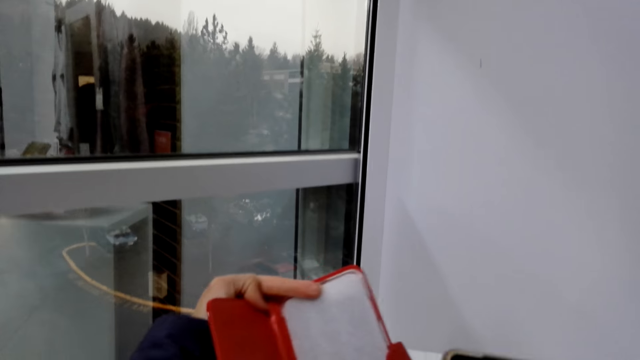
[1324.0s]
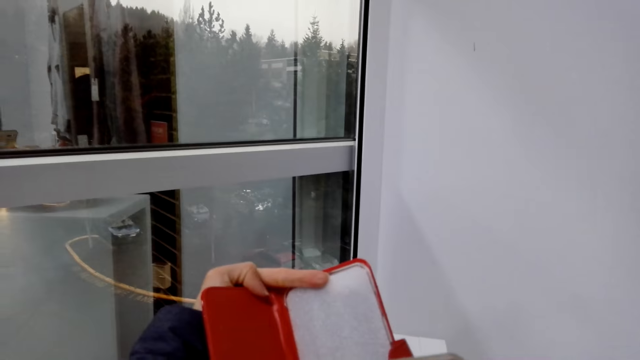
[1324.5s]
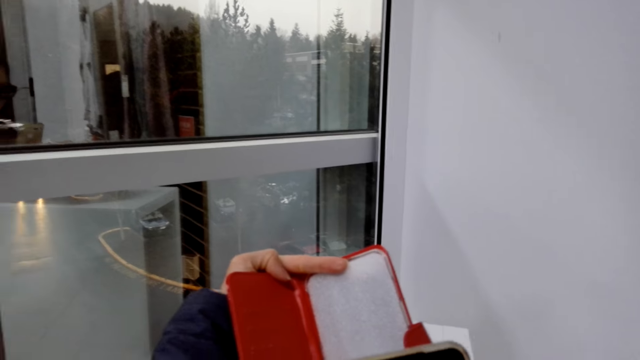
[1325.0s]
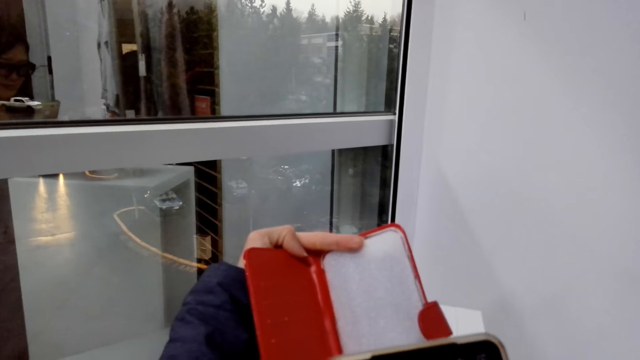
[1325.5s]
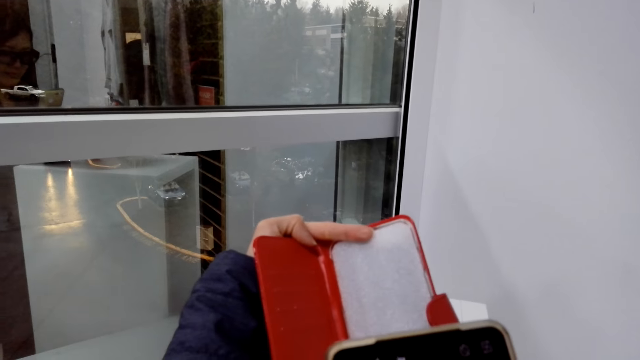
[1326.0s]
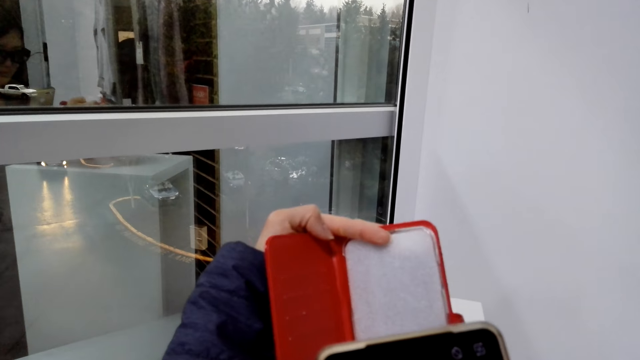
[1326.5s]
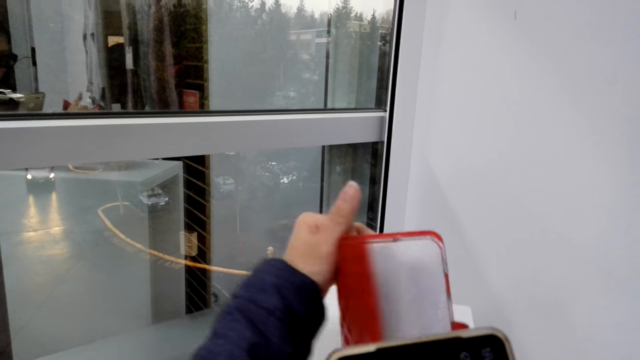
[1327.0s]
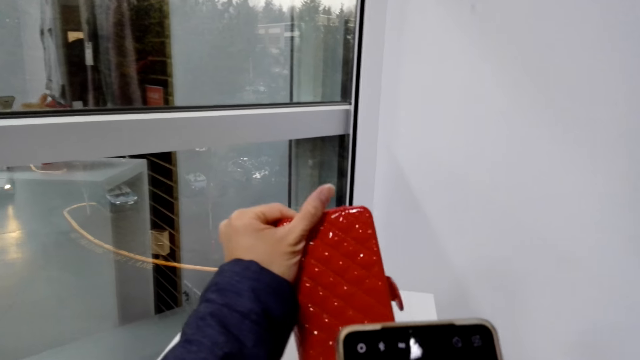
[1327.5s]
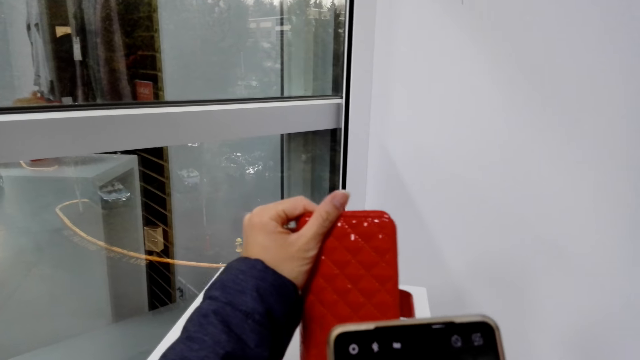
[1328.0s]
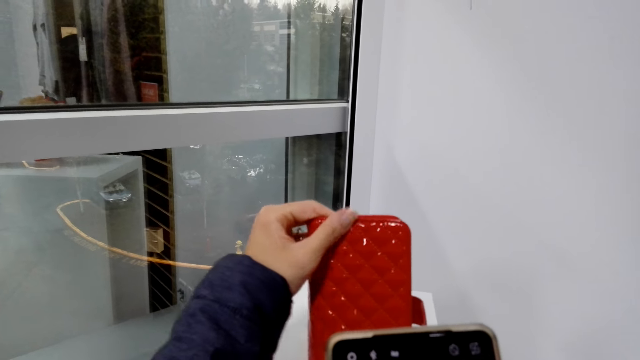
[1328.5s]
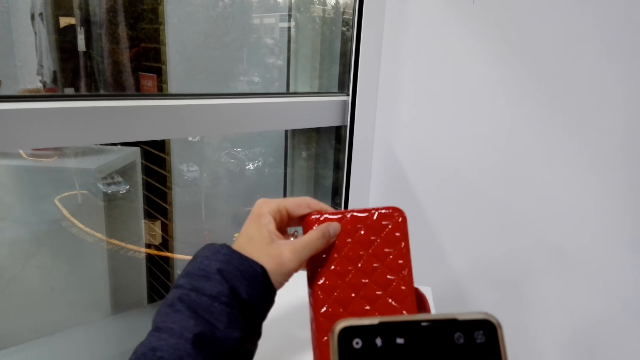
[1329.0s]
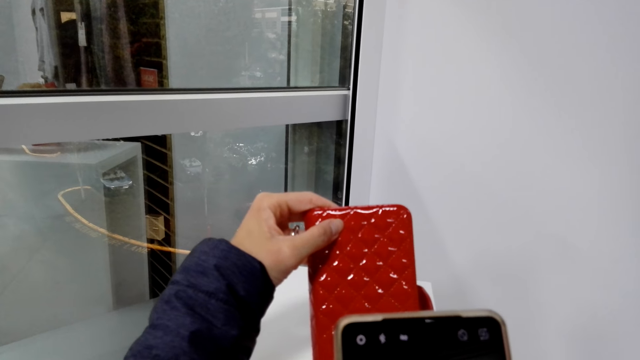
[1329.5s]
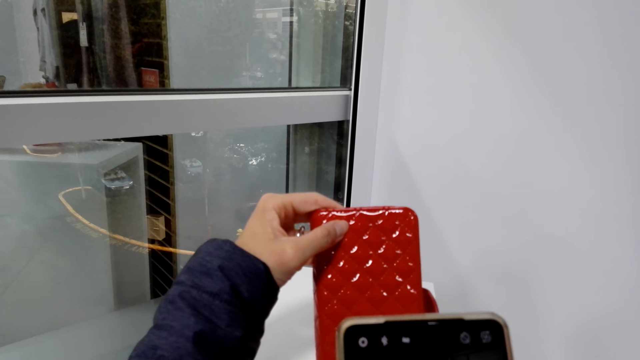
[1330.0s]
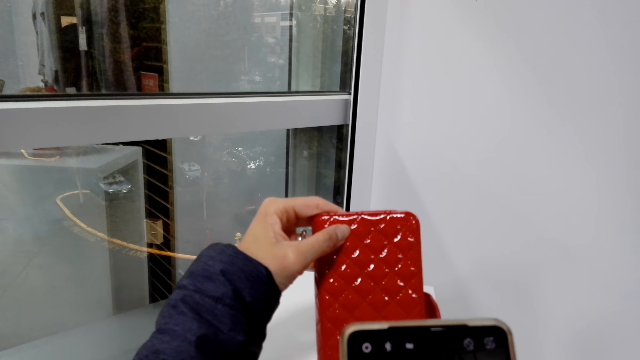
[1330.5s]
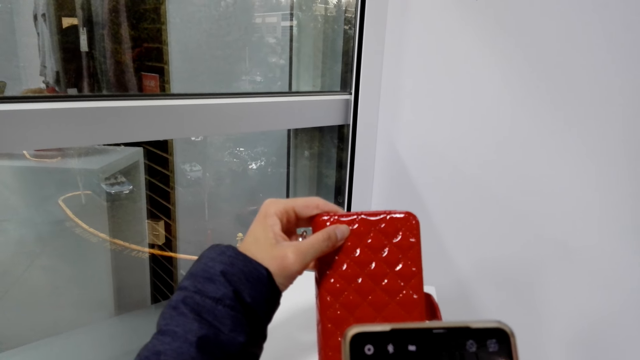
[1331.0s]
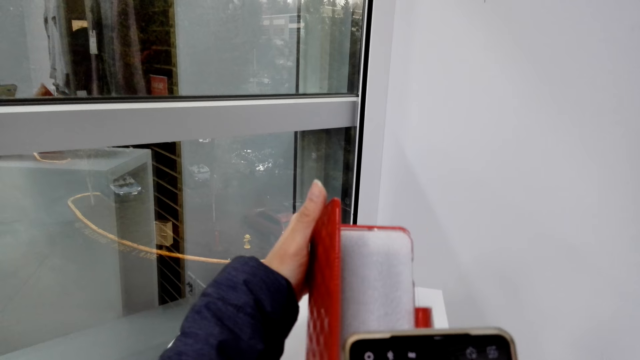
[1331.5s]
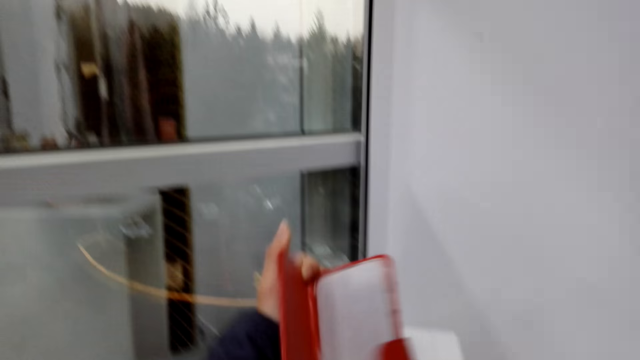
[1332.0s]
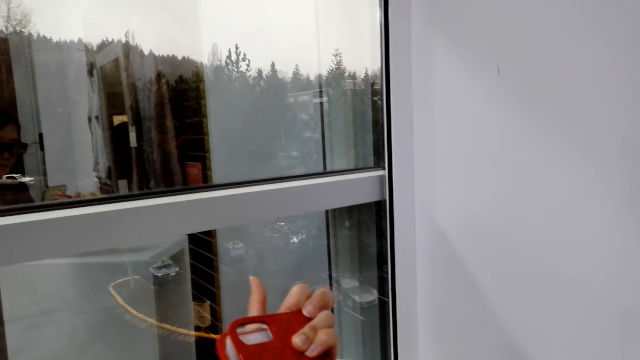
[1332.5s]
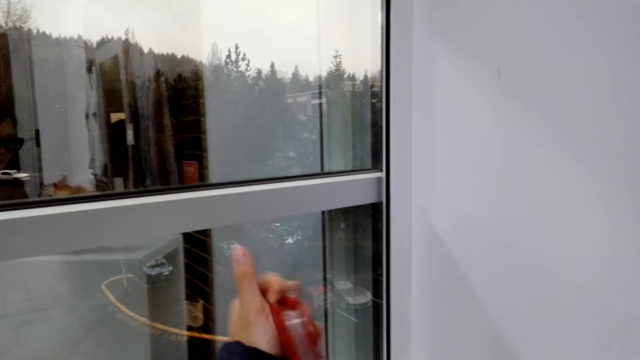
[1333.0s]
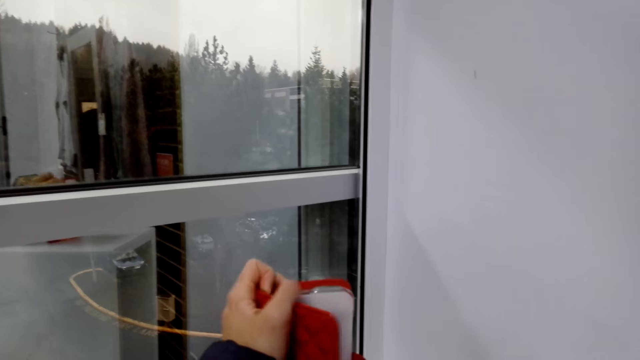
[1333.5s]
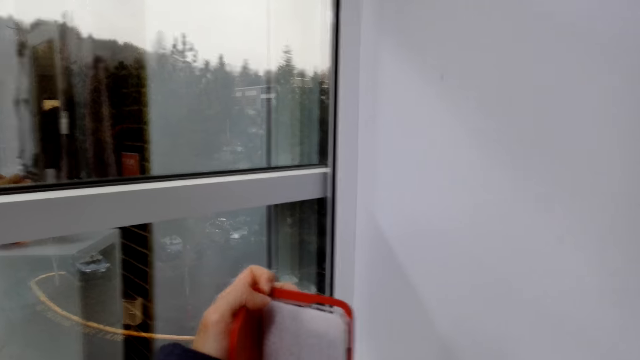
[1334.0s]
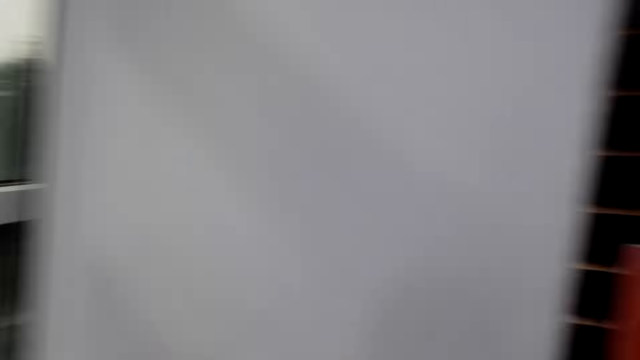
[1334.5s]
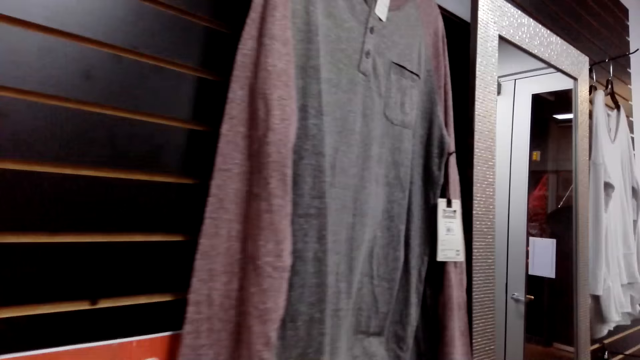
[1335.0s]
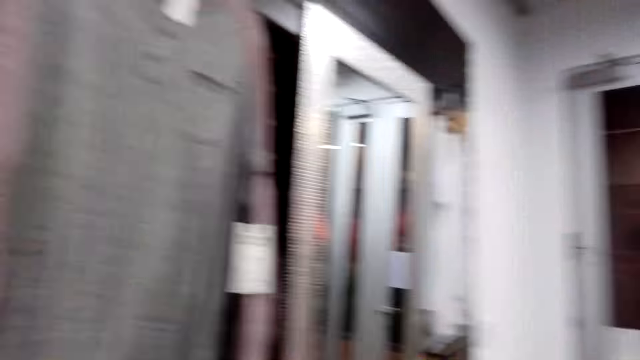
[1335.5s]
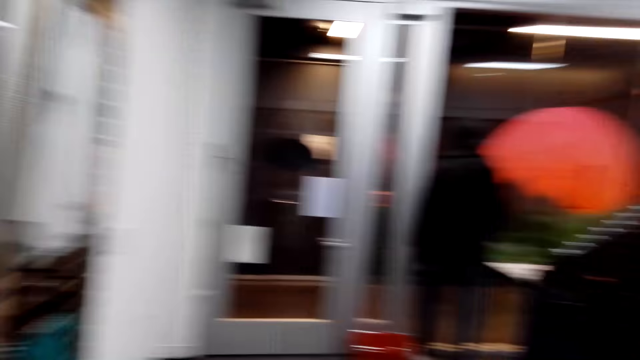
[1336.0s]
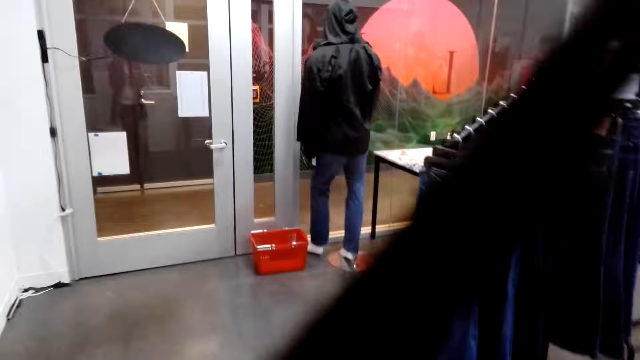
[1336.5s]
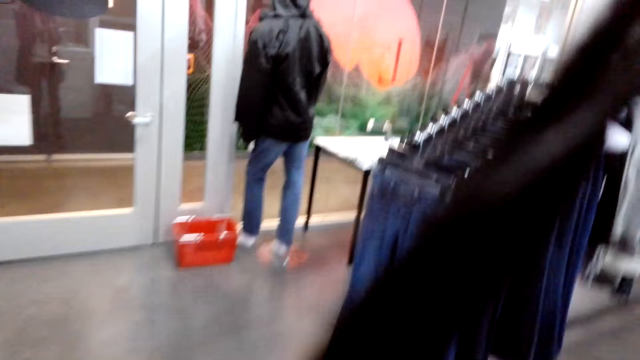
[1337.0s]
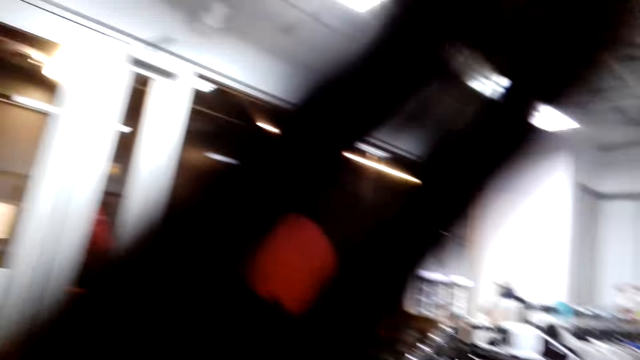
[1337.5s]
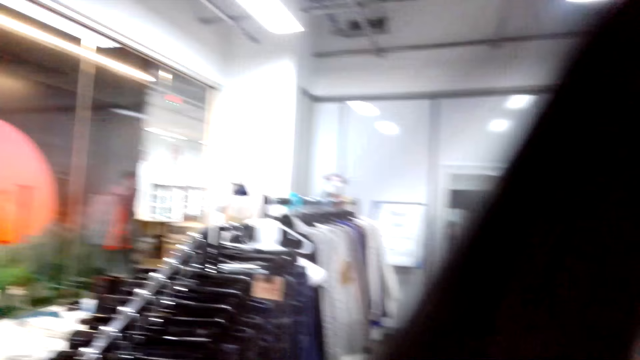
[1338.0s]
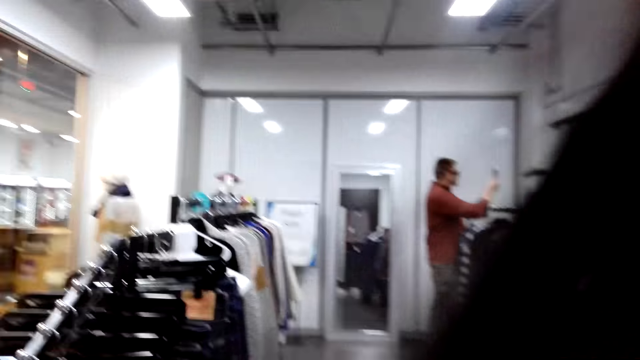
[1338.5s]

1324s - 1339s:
The camera wearer looks at the book. They take a picture of the purse. They close the book. They look at the book. They open the book. They turn the purse. They place the book on the table. They walk in the boutique.

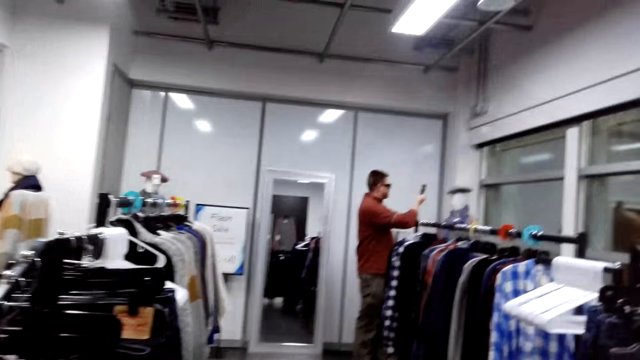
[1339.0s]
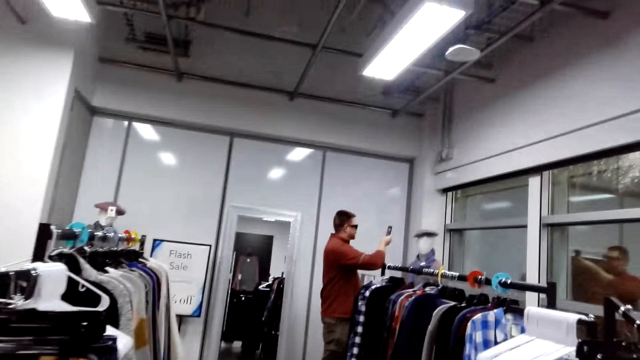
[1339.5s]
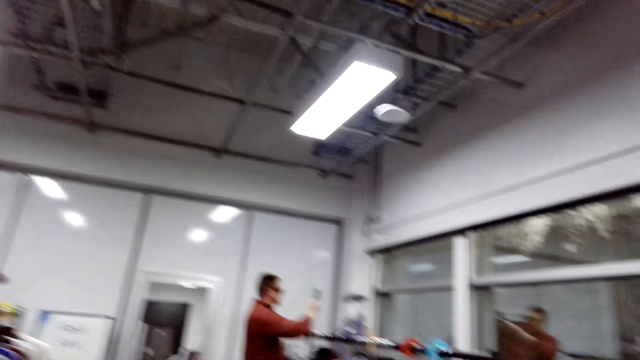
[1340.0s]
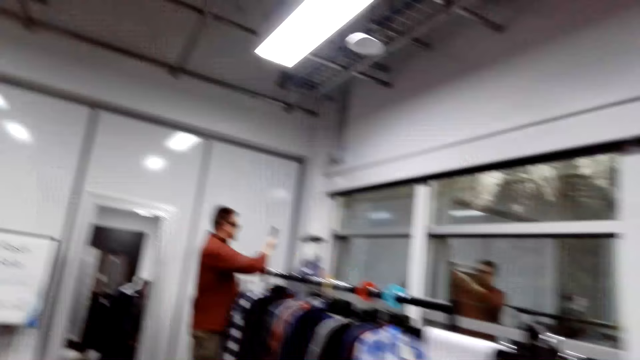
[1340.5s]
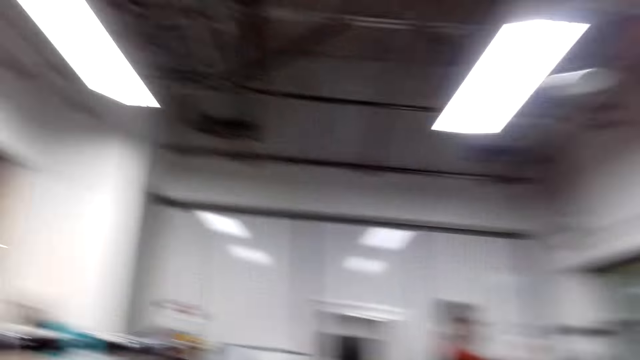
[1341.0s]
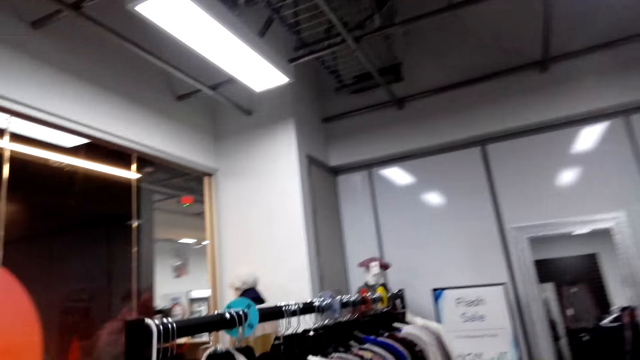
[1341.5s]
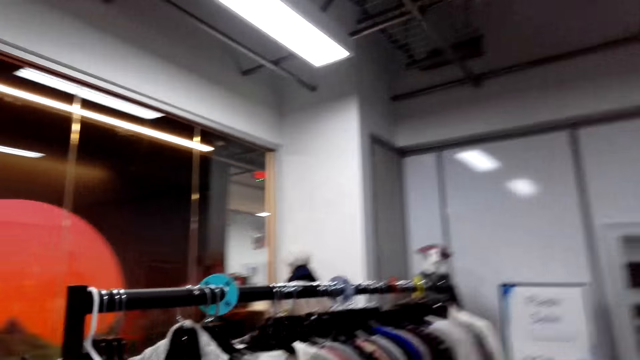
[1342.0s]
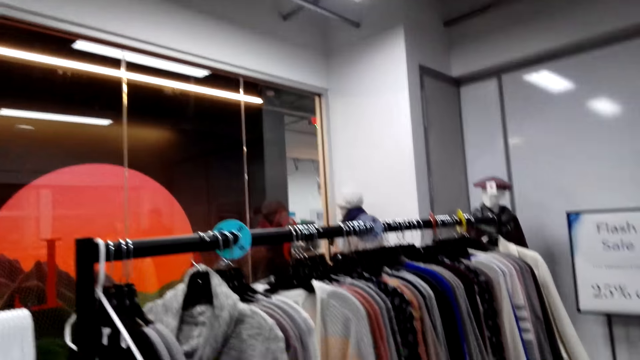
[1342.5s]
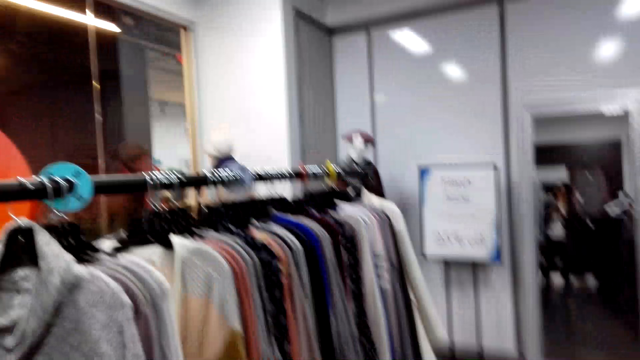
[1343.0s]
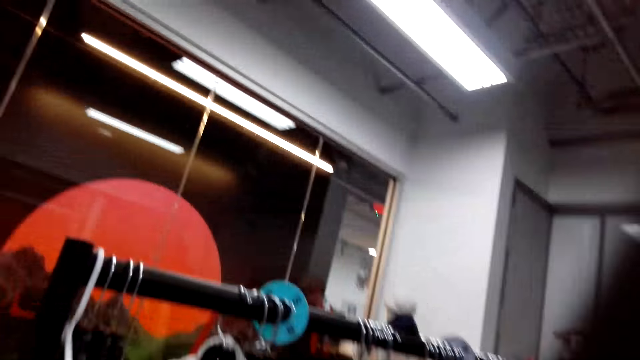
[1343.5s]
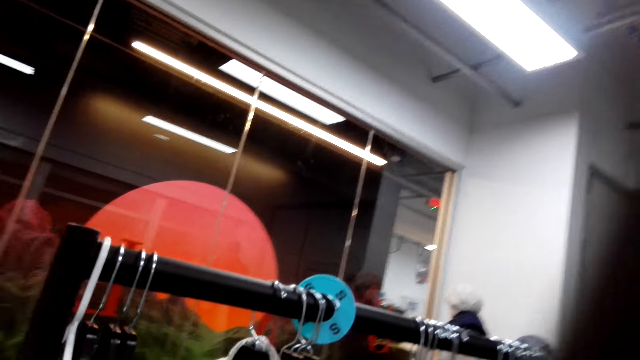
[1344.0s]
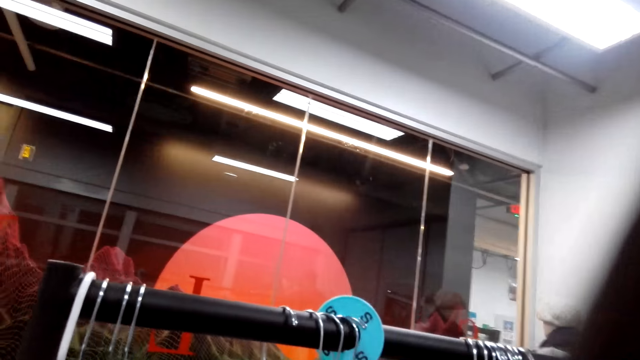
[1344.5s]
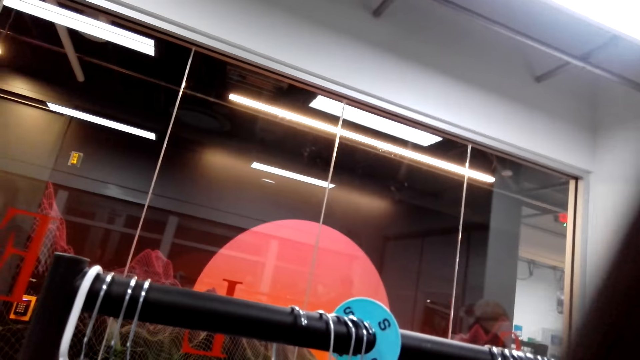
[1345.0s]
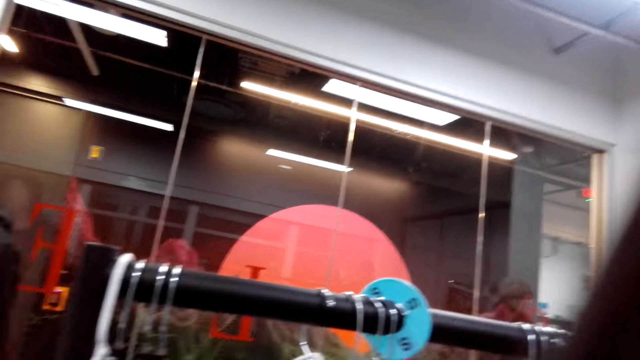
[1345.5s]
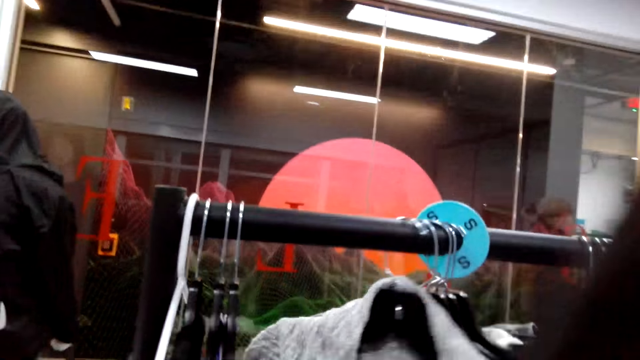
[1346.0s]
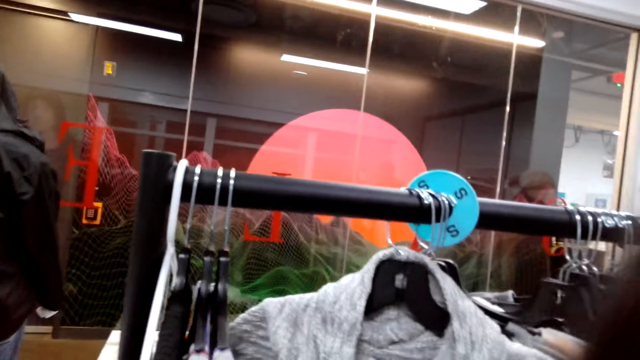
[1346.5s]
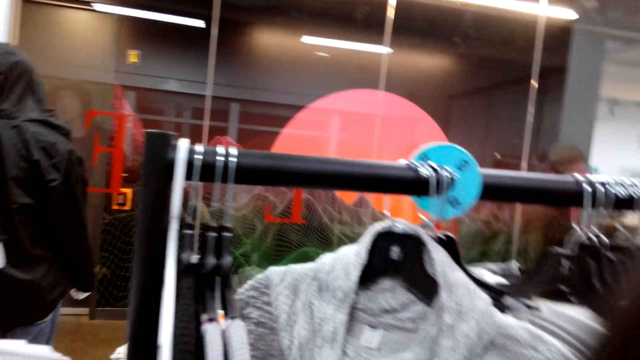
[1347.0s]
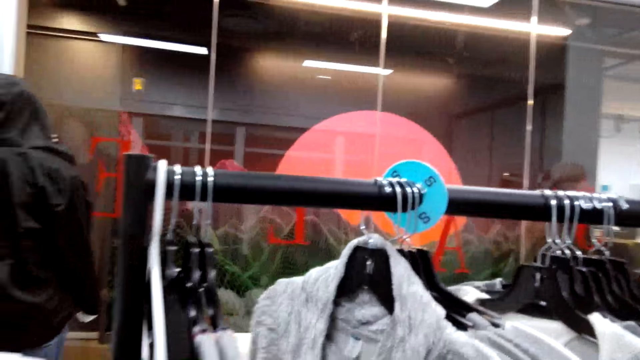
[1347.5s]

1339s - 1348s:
The camera wearer touches the sweaters.
